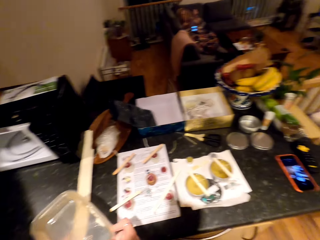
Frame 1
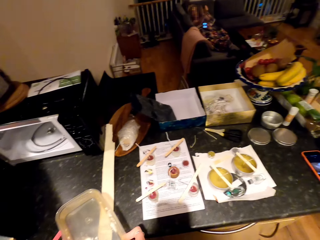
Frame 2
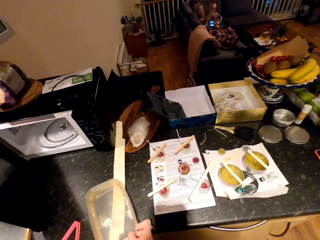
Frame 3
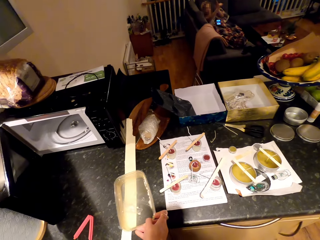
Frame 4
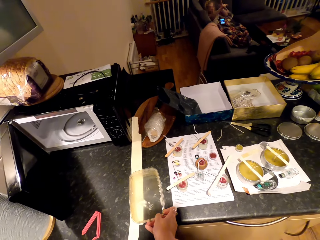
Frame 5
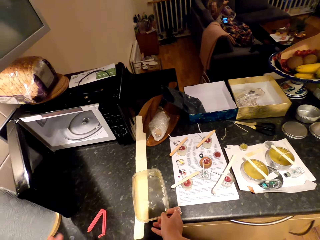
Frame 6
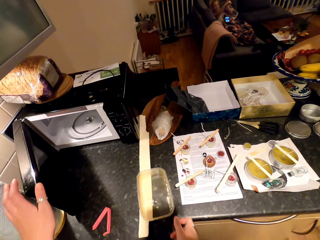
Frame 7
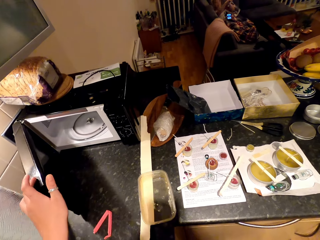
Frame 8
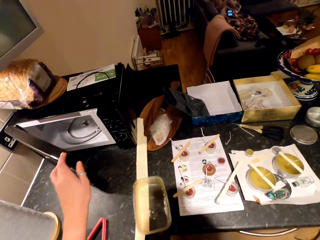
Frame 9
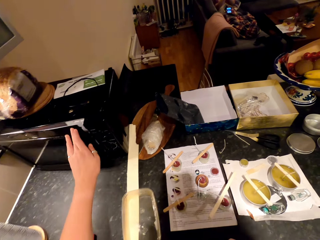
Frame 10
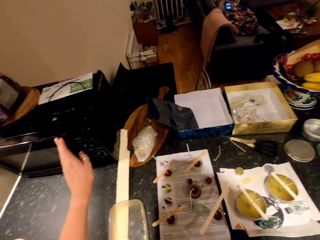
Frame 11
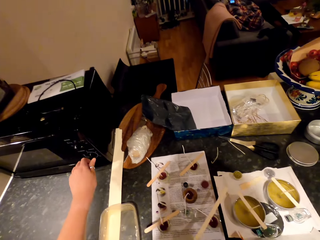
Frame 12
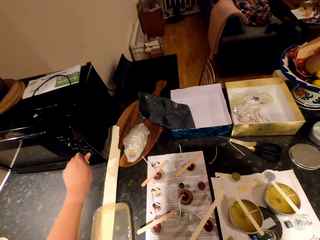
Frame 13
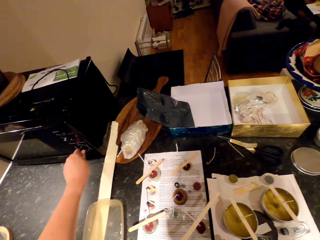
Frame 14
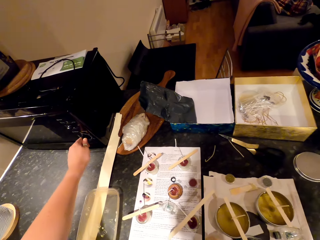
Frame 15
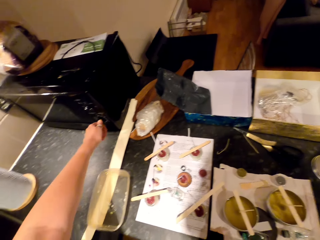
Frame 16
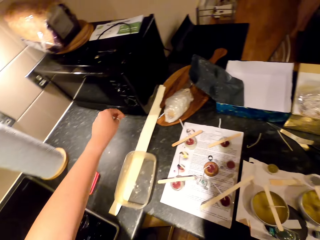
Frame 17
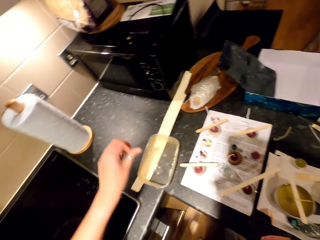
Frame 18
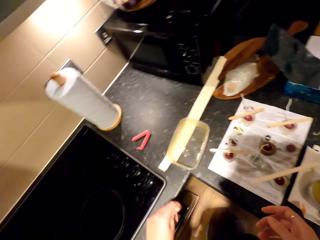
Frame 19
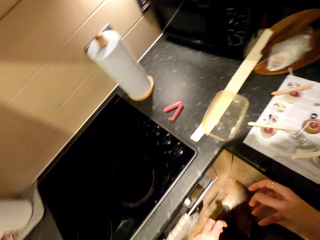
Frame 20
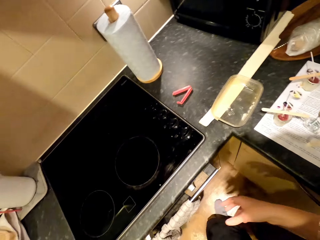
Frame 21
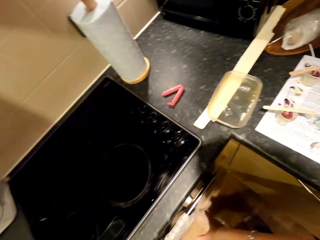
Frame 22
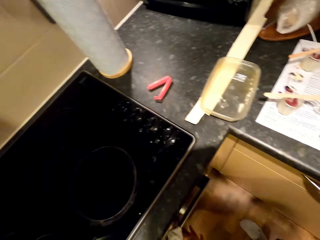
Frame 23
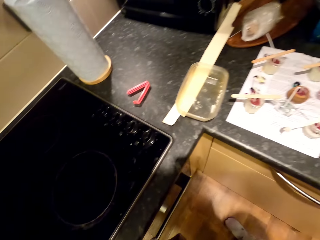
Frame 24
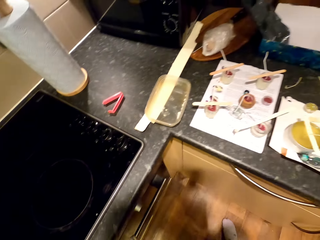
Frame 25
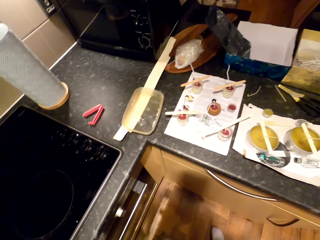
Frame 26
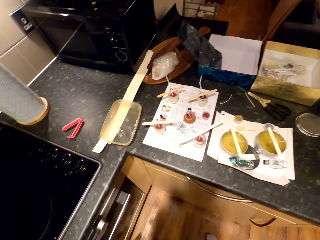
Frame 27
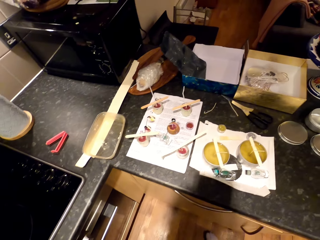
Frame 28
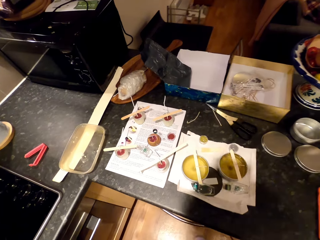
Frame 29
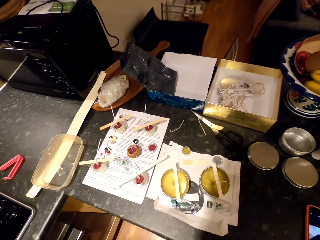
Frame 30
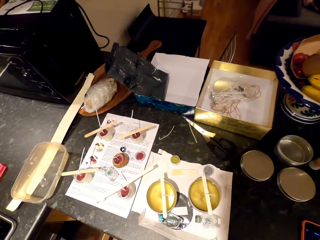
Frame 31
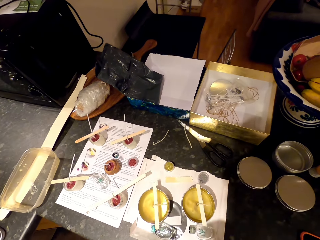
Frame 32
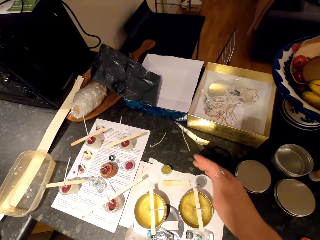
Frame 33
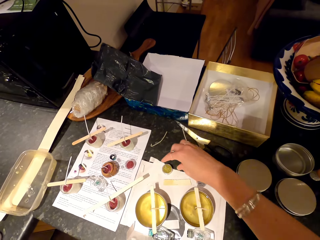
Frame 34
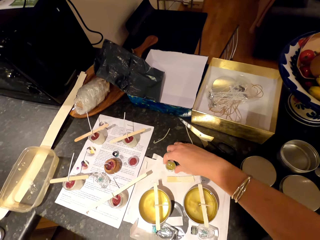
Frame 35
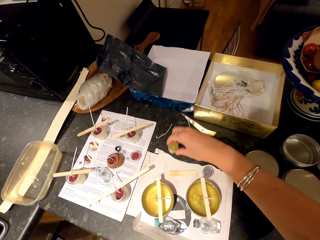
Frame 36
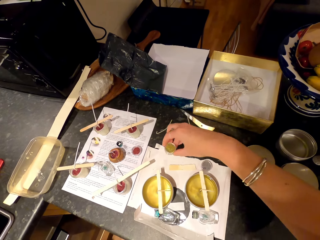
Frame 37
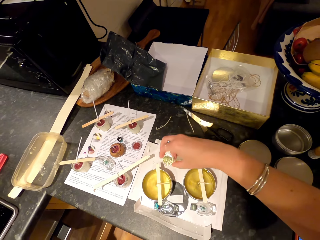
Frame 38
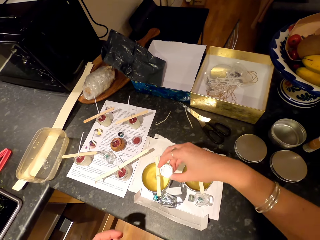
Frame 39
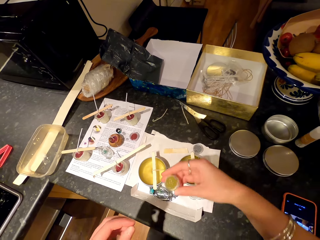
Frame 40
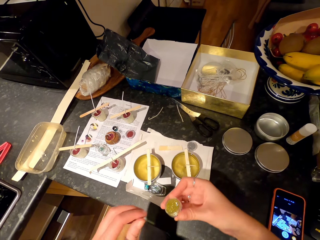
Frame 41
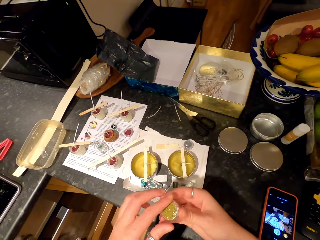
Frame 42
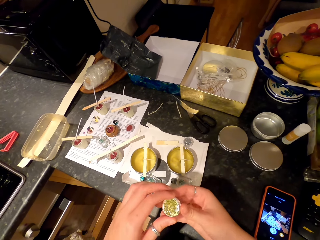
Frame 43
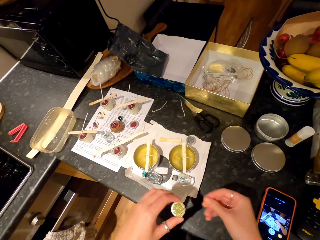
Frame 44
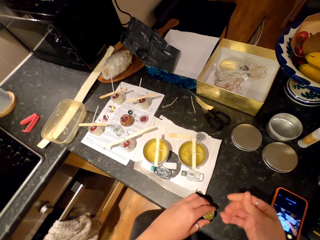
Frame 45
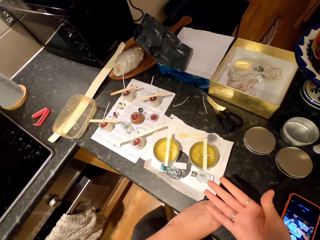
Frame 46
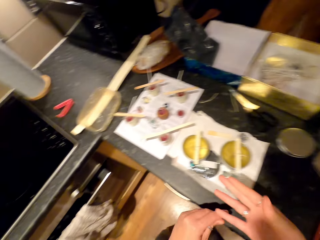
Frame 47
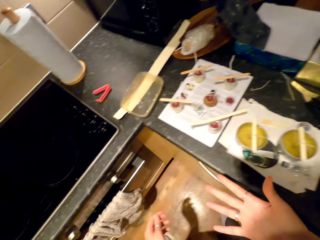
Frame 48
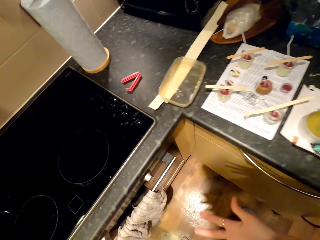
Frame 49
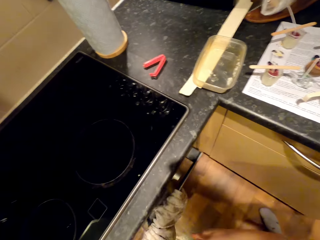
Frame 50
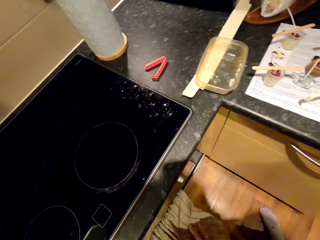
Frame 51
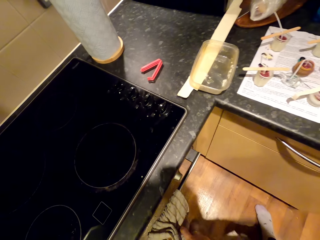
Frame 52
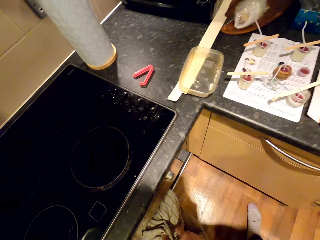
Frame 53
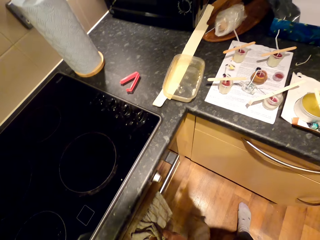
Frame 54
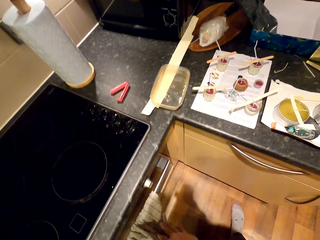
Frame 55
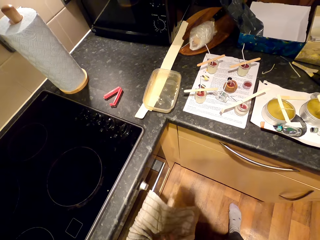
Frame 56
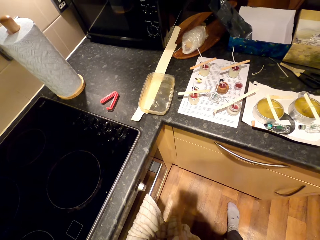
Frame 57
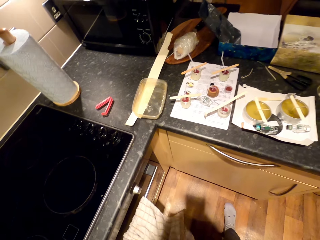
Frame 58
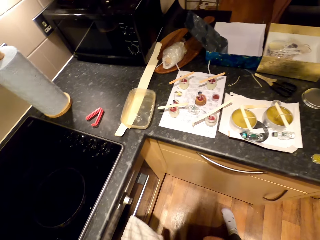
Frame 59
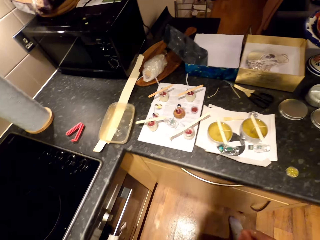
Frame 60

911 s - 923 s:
The camera wearer puts something on the countertop. They put a dish on the countertop. They close the microwave, turn a button on the microwave and move around. They pick up a tin or container with golden glitters on the paper. They shake the container. They pick up the container with the other hand. They put the container on the countertop. They move around. They wipe hands with a kitchen towel.

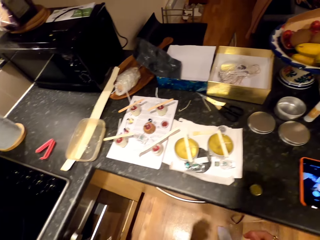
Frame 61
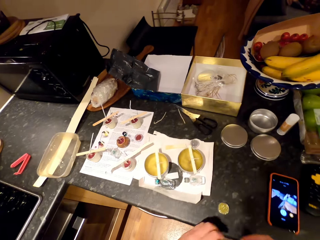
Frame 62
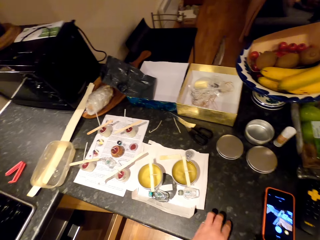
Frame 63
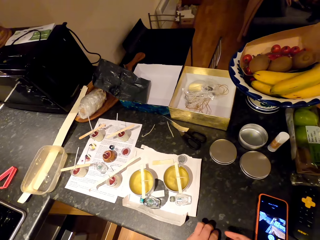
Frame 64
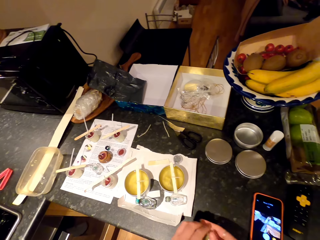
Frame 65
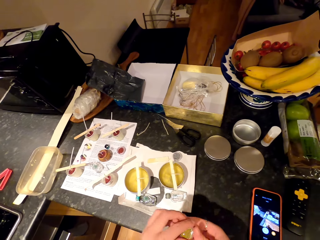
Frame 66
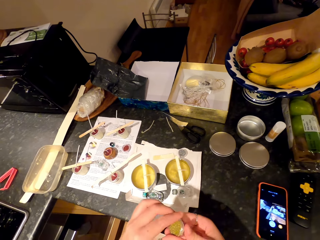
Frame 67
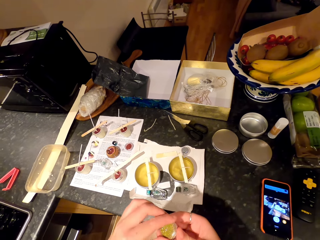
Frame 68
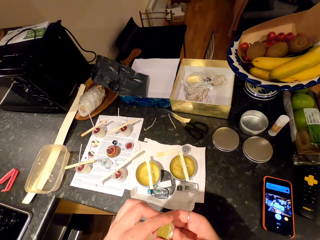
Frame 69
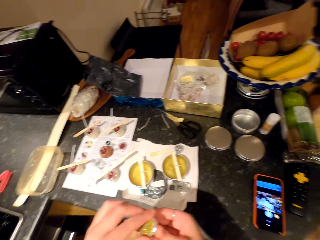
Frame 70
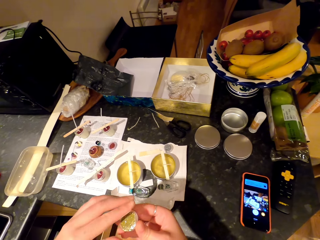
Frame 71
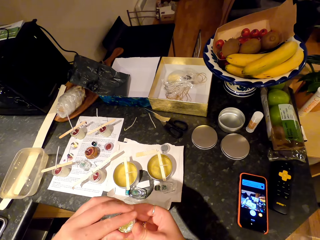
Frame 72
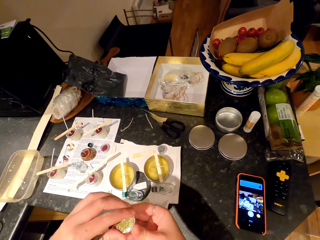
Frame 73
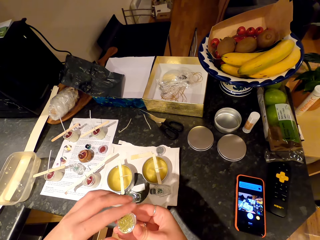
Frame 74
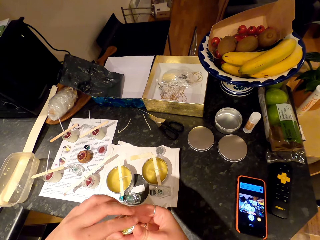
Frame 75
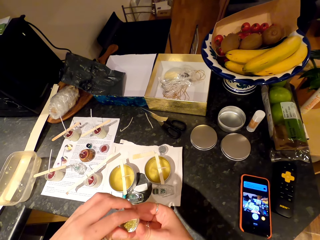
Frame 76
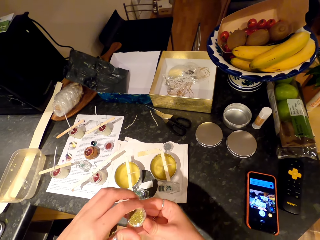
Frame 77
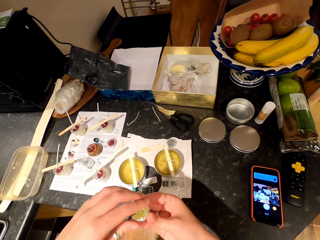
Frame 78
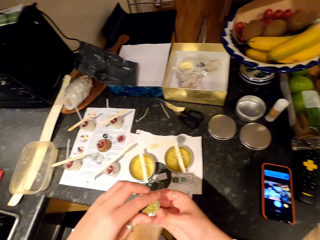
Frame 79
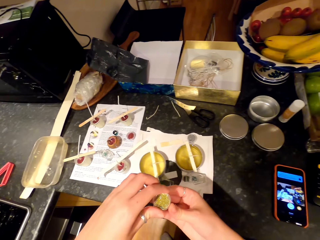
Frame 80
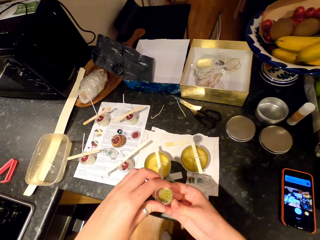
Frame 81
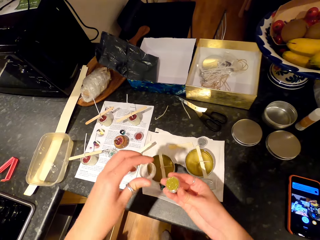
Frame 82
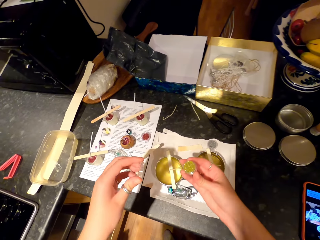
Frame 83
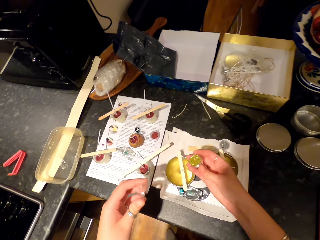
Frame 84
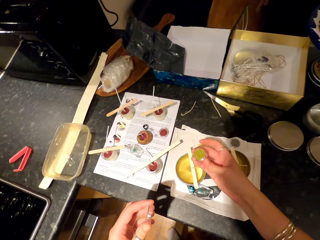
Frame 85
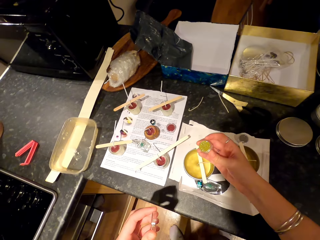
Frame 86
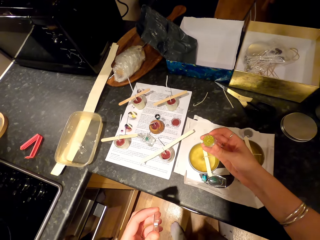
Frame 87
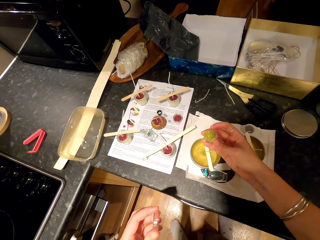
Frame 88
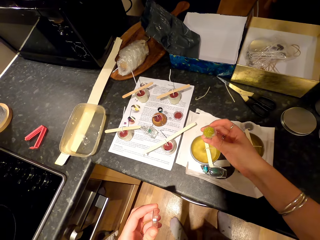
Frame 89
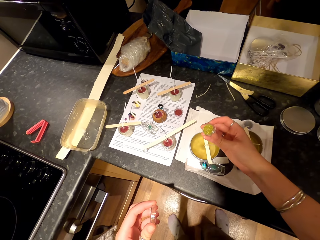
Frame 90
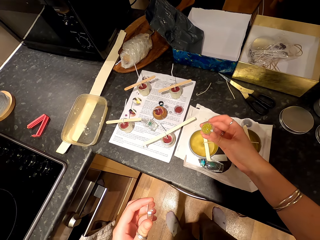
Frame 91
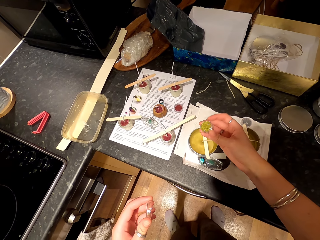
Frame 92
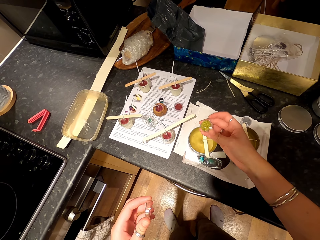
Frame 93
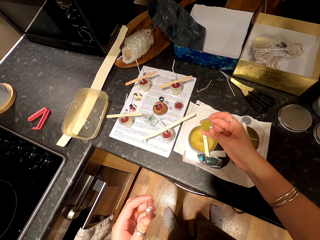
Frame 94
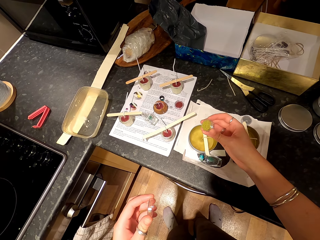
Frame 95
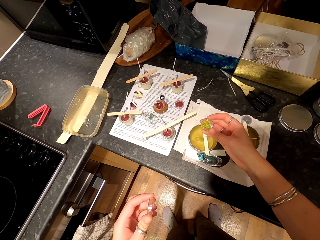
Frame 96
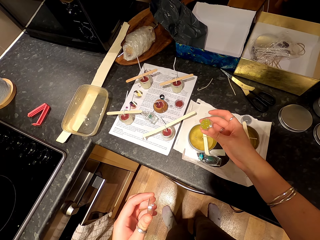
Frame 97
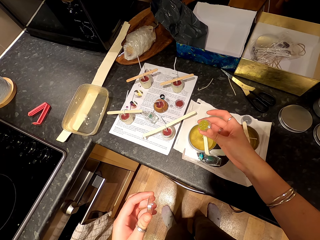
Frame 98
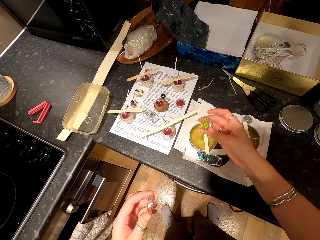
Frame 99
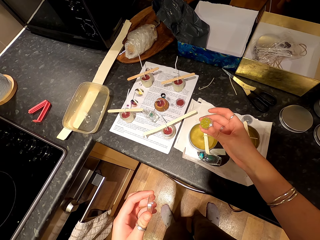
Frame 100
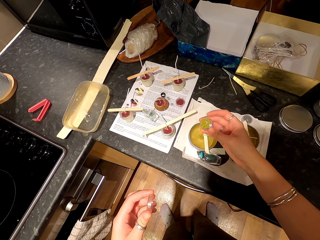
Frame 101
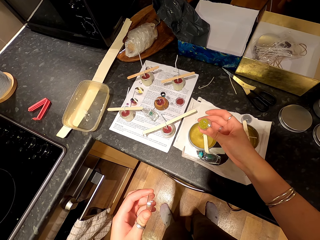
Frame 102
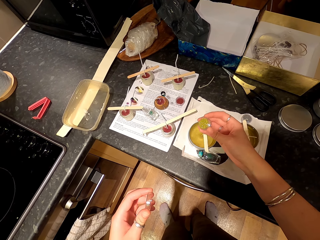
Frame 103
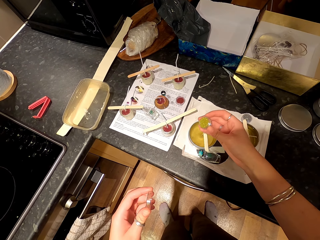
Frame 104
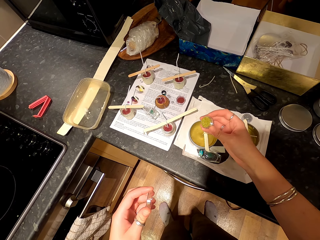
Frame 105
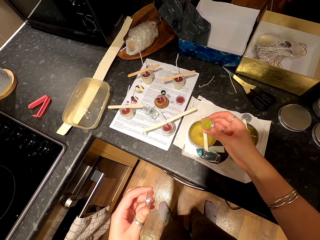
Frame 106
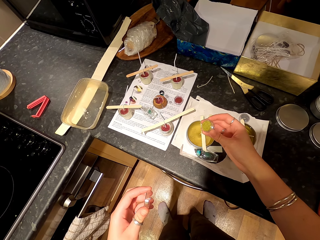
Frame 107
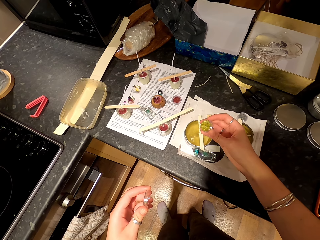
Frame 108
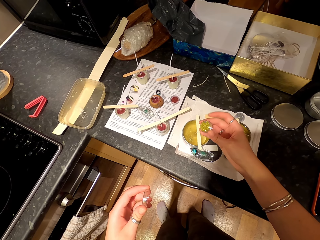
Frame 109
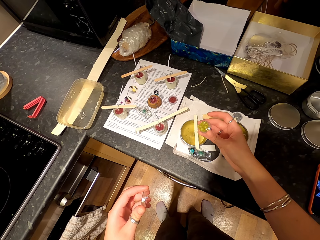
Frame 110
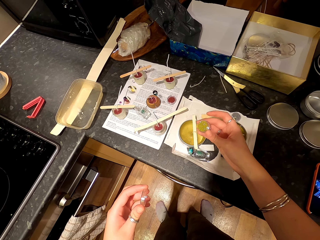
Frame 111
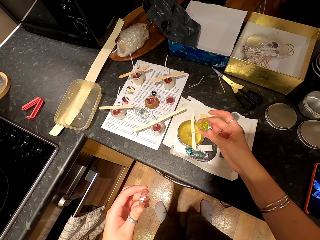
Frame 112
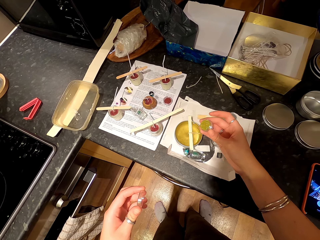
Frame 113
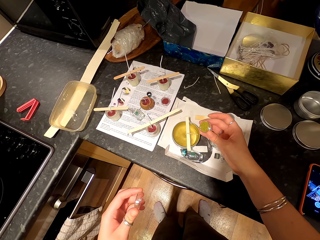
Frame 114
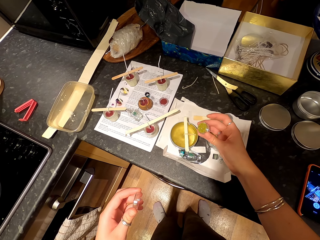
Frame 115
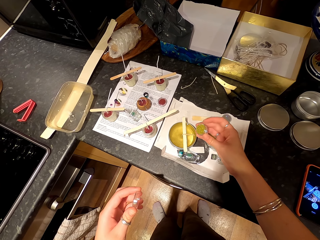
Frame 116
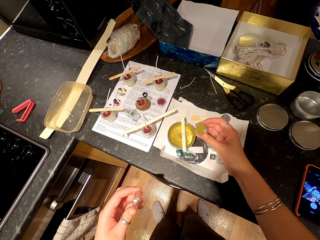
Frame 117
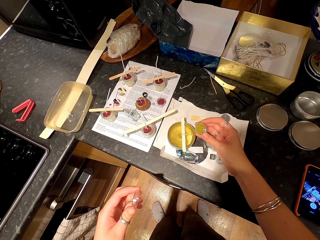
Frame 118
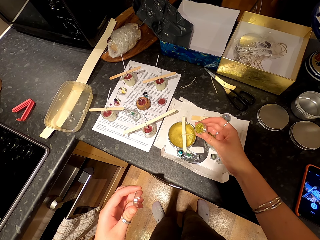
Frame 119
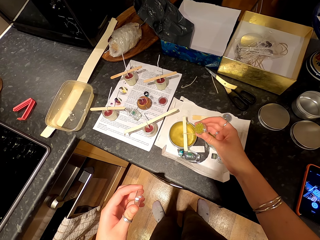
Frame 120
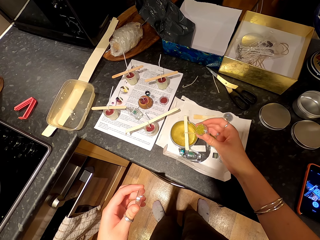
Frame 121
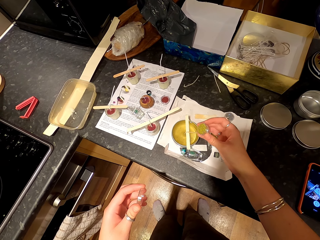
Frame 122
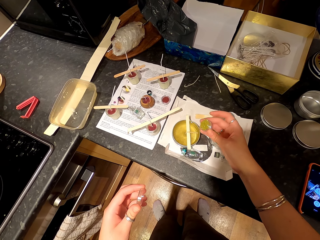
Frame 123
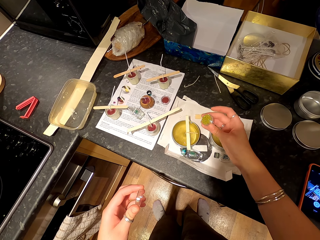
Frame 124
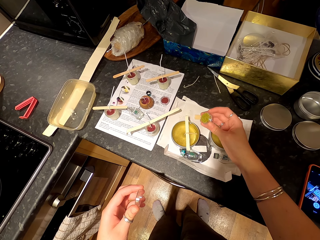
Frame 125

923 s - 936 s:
The camera wearer moves around. They pick up the tin. They open the tin. They put something in the candle container. They sprinkle the golden glitters on the wax.
